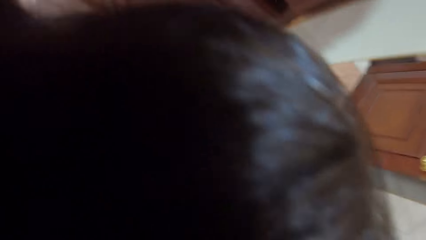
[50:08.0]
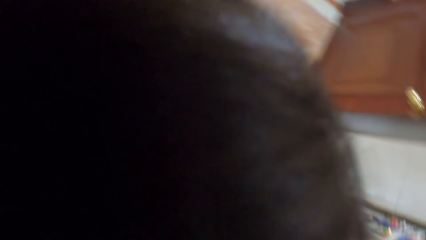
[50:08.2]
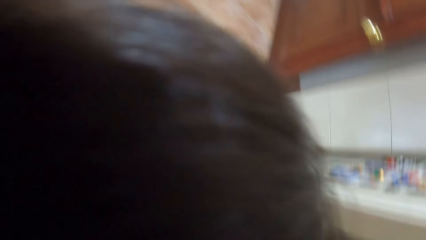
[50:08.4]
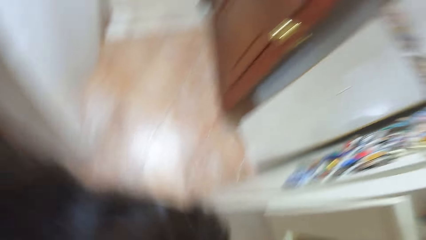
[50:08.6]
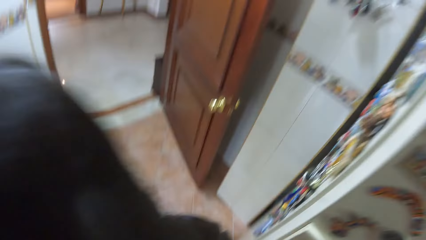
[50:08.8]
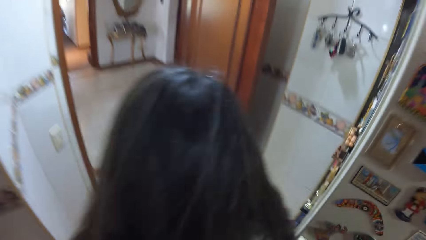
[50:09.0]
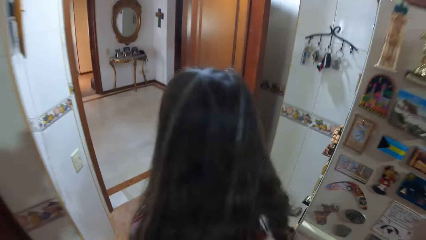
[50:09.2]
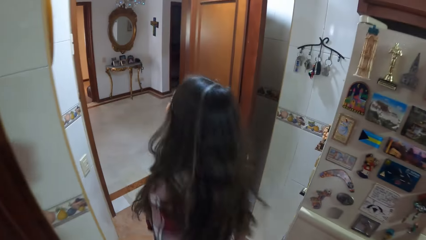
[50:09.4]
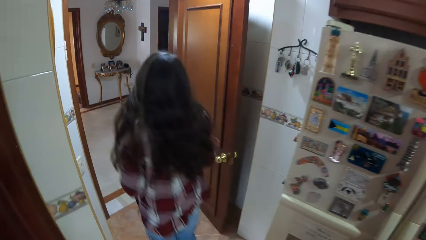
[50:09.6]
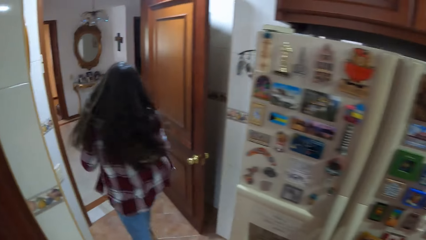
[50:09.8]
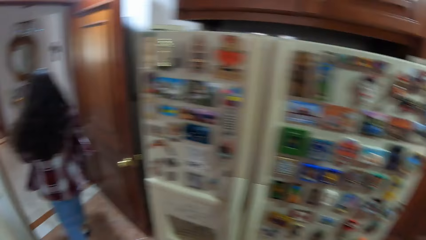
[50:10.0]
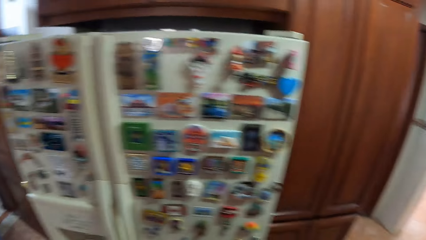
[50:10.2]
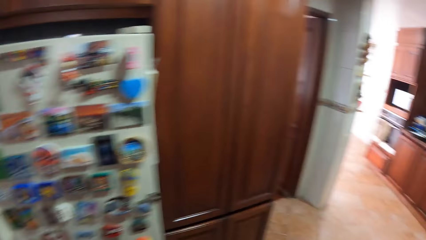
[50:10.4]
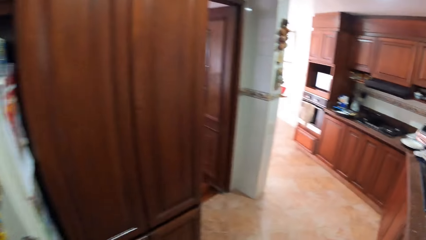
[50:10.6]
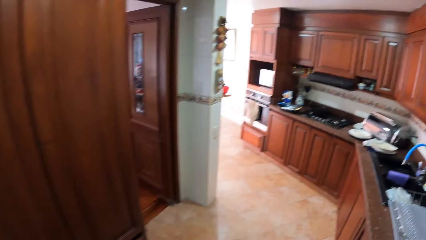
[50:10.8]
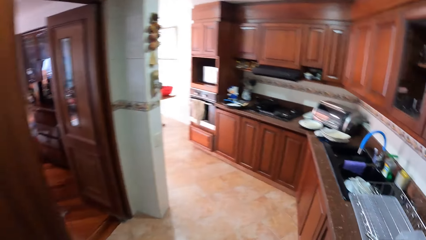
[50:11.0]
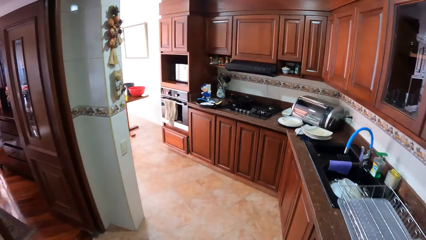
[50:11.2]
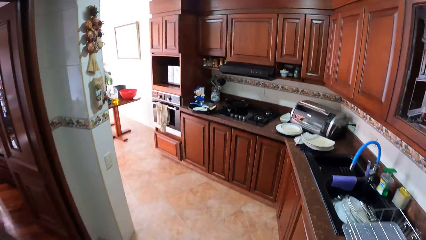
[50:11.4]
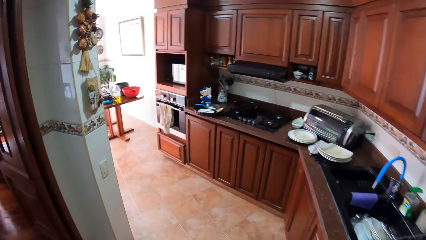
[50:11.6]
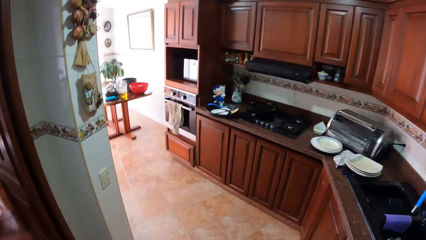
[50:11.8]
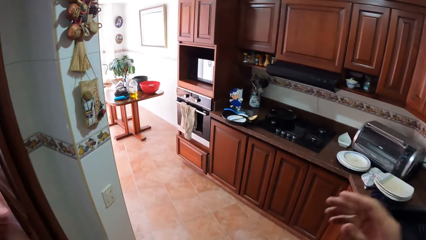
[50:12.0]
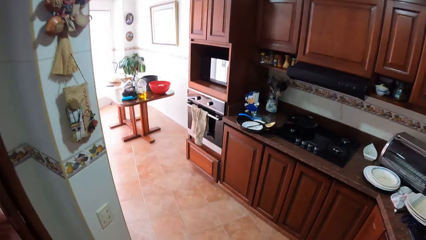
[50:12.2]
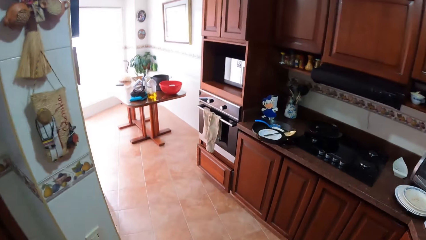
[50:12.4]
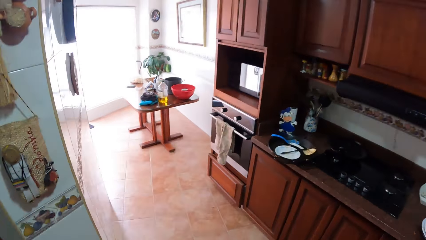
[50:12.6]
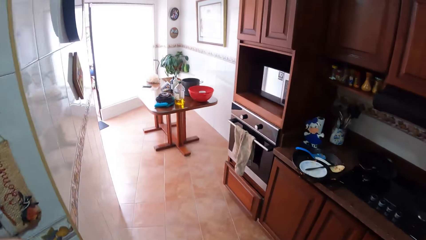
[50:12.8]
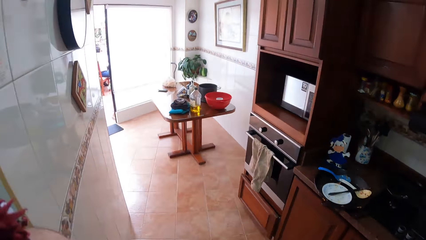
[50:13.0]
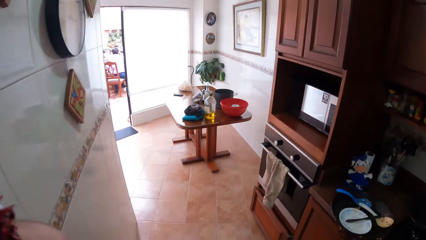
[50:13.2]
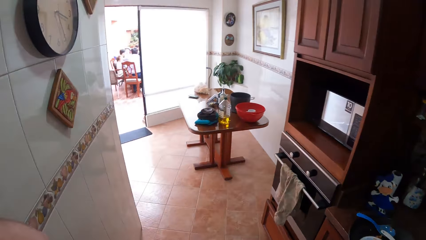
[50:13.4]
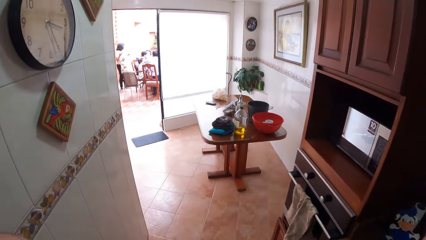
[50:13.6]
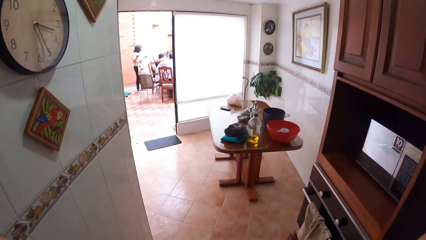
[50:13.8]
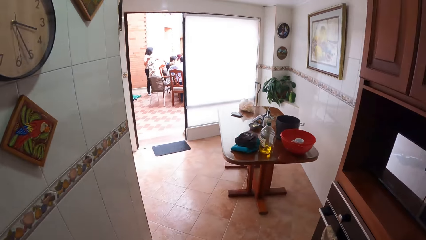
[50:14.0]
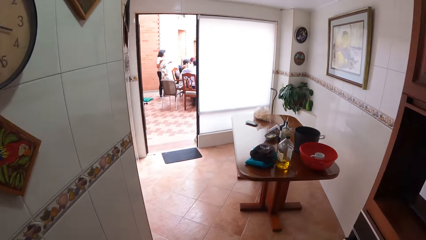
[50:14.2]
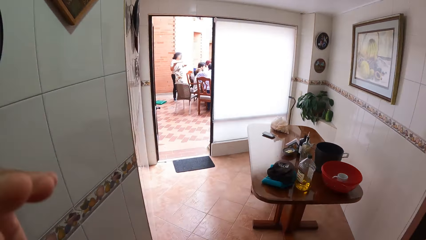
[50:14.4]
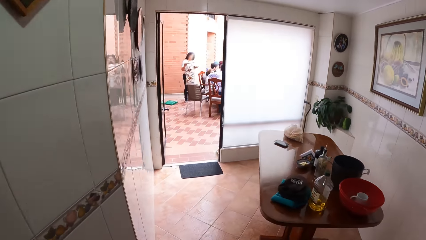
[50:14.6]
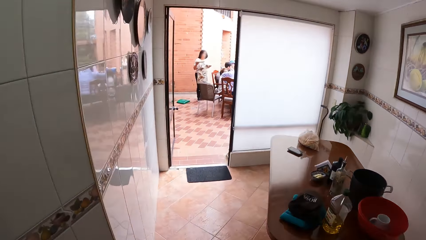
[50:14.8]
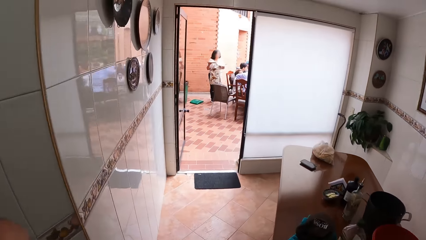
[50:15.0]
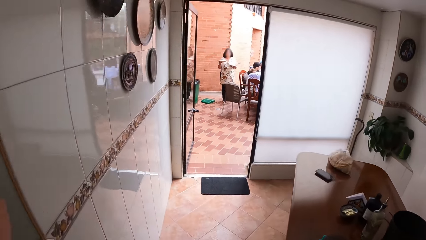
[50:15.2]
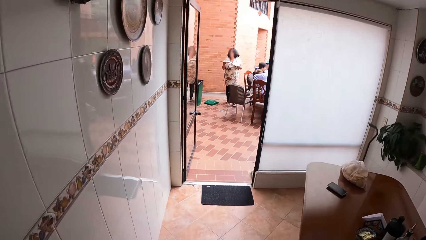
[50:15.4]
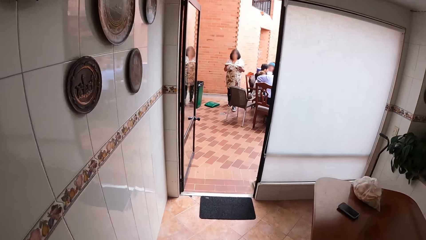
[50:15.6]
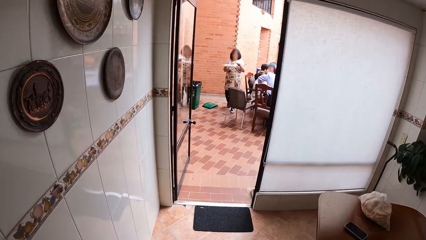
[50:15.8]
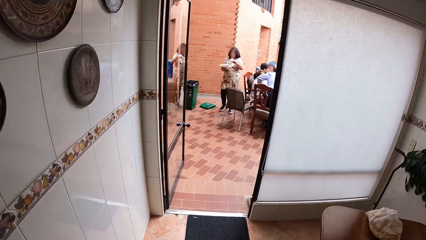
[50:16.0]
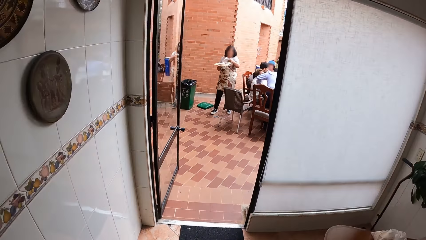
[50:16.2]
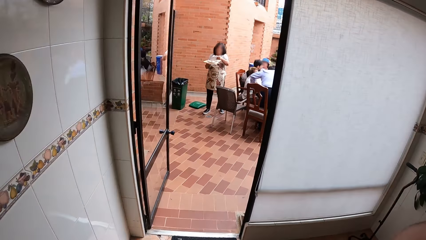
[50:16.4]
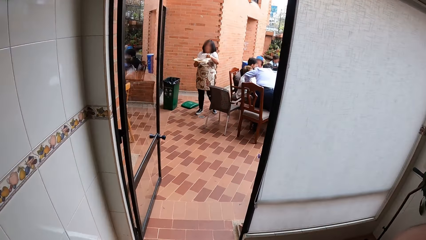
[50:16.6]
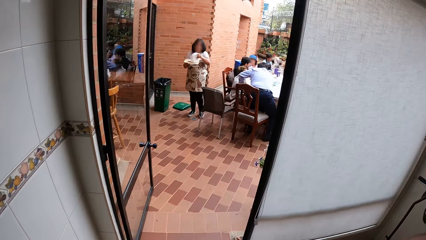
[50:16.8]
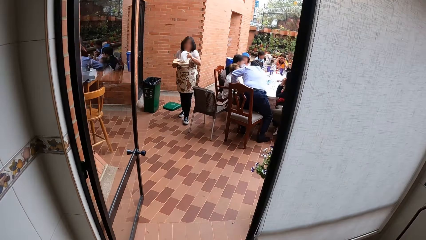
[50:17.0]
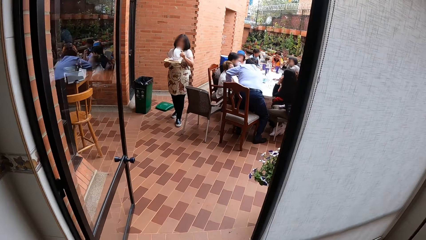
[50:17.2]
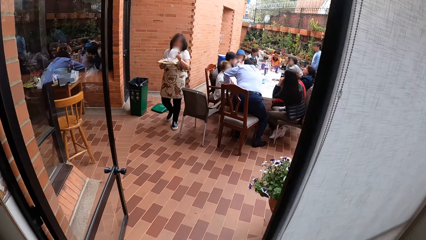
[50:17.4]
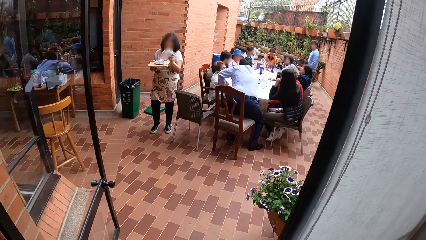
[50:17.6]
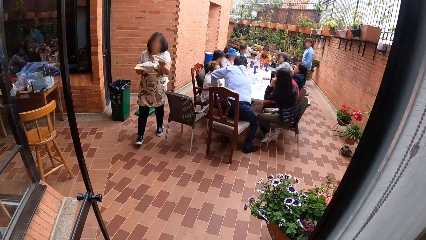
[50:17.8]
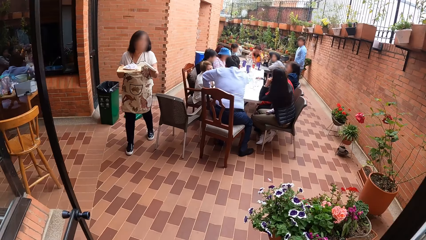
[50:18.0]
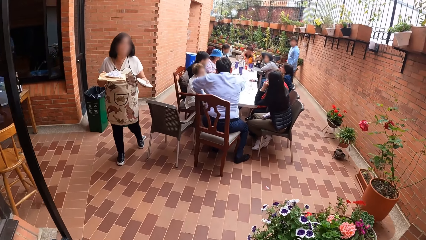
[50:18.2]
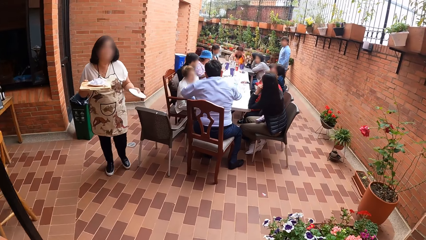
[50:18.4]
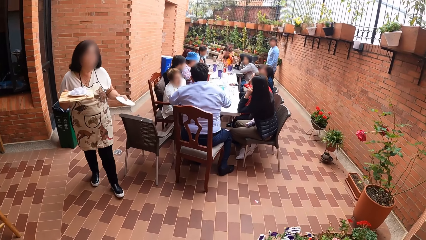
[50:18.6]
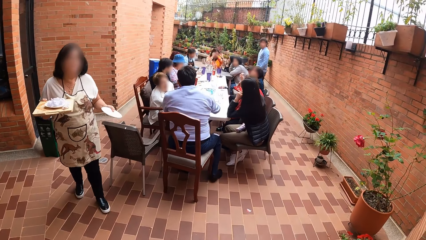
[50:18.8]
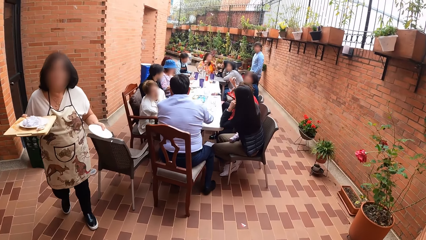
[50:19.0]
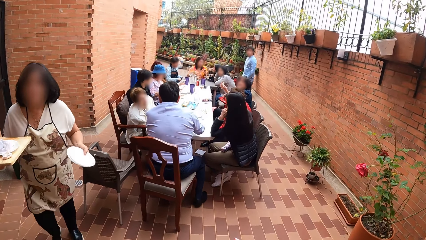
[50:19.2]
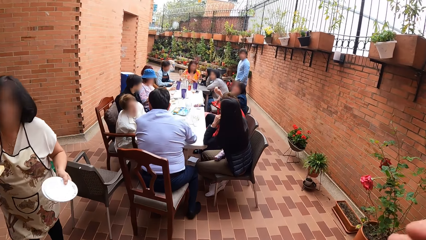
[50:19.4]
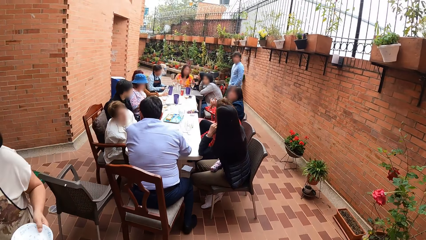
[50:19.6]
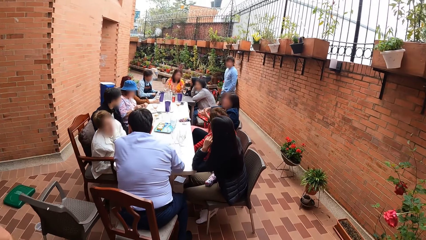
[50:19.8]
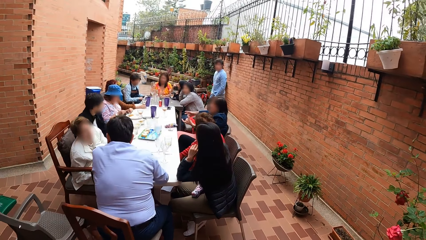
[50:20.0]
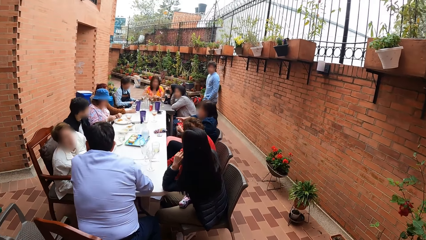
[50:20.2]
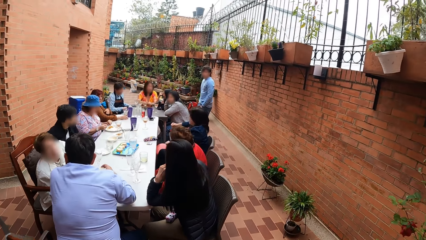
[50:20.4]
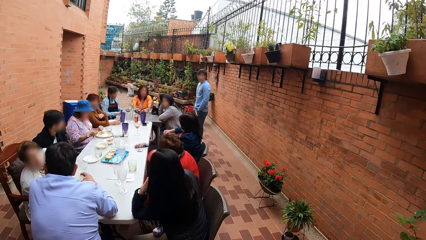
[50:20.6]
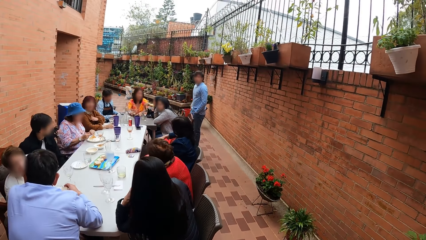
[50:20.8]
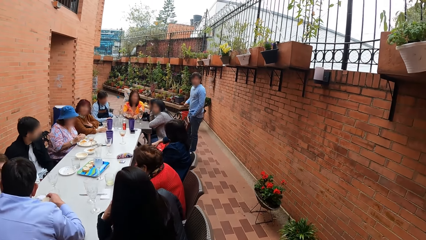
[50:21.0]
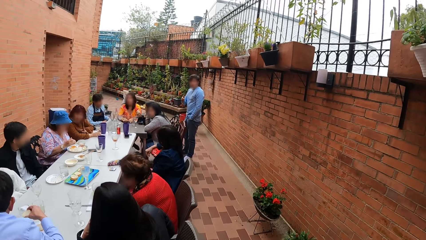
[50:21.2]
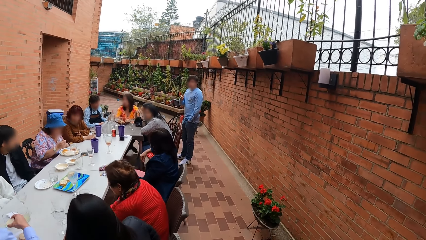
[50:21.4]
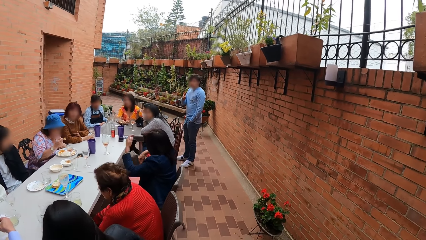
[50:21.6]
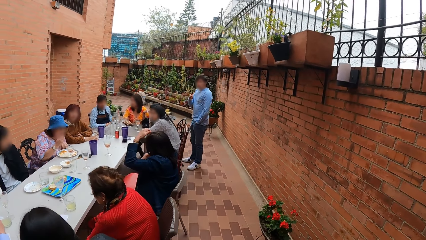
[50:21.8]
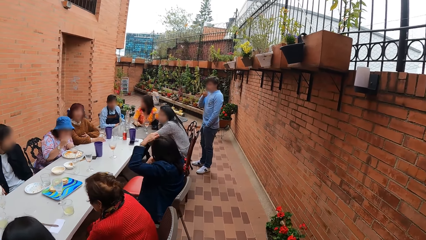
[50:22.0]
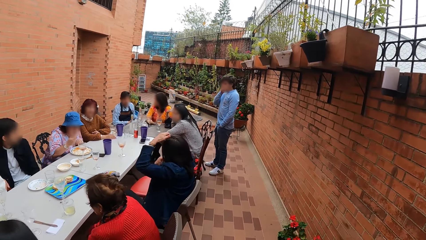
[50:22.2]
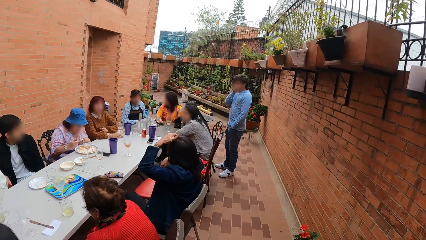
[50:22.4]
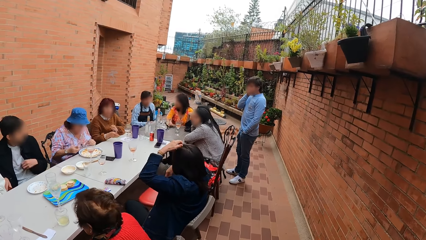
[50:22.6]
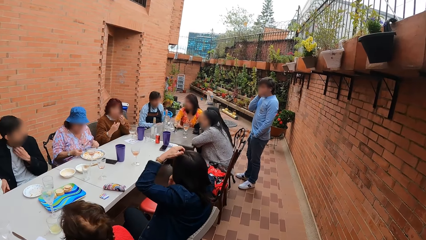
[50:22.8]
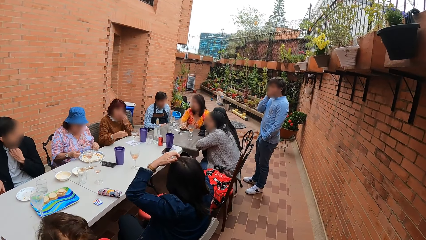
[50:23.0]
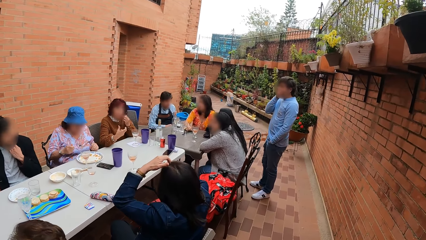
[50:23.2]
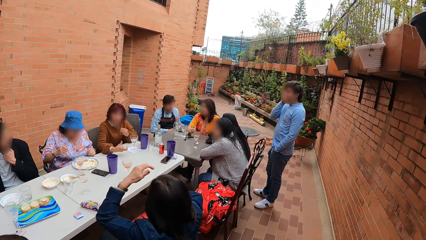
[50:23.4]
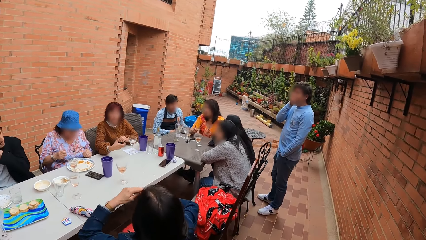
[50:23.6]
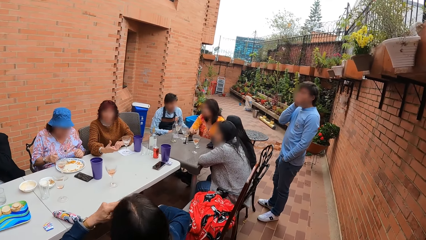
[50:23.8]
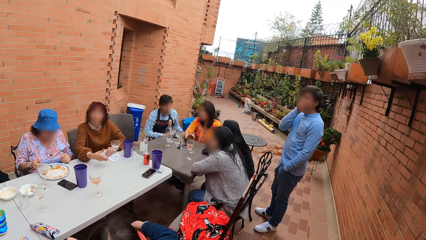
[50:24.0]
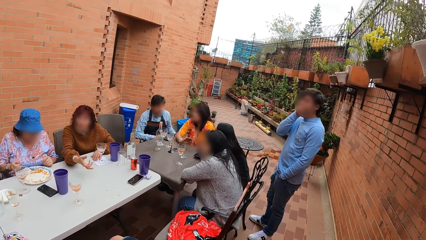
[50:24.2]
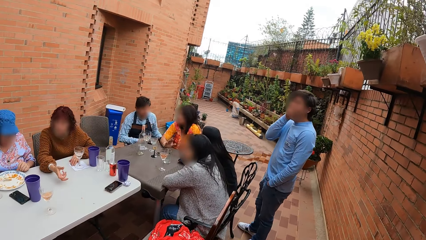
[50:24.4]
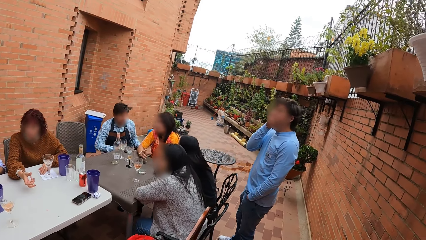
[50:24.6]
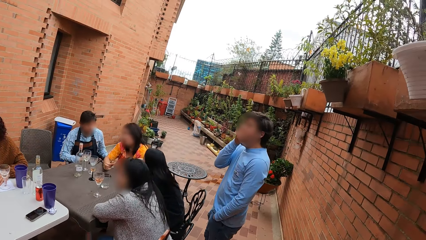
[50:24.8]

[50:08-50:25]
The woman enters a room. The camera wearer raises hands and walks out the kitchen. Another woman holds two plates with her hands. The other woman pours food from the plate in her left hand to the plate in her right hand. The camera wearer walks outside. The other woman walks past the camera wearer. The camera wearer walks in the balcony.
